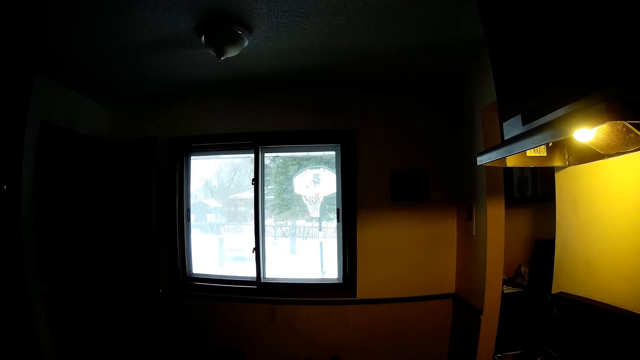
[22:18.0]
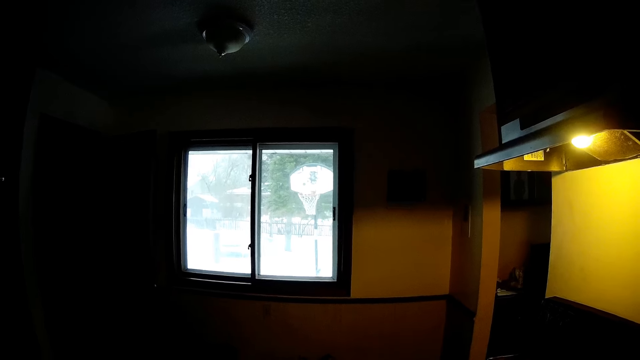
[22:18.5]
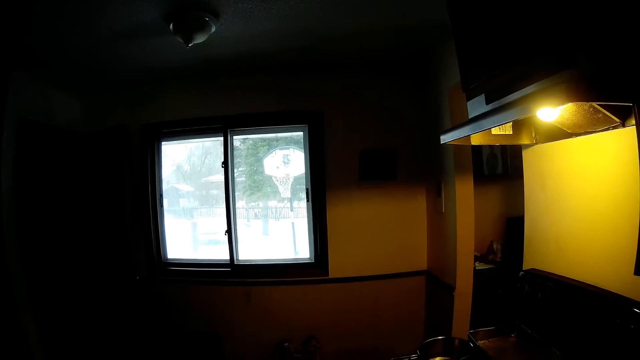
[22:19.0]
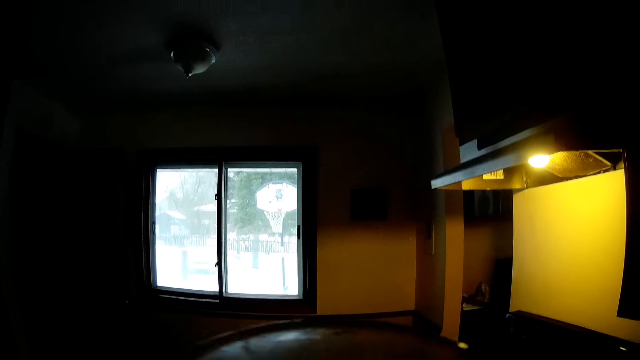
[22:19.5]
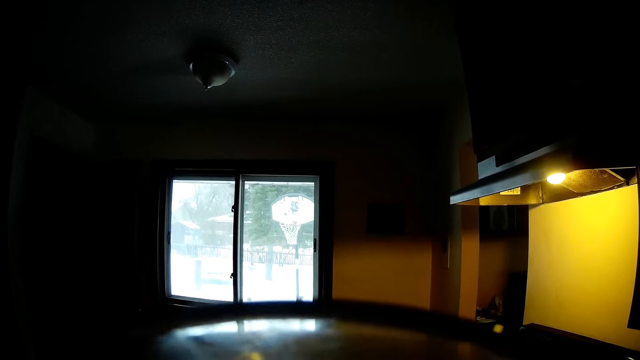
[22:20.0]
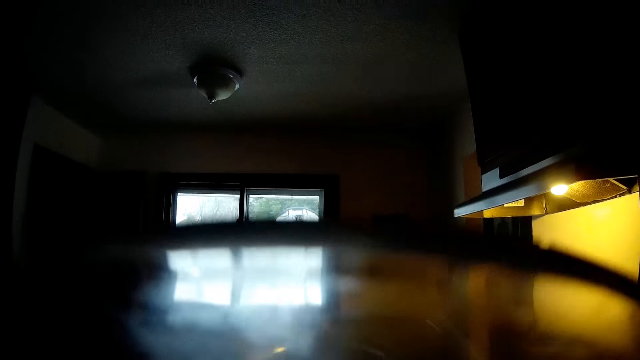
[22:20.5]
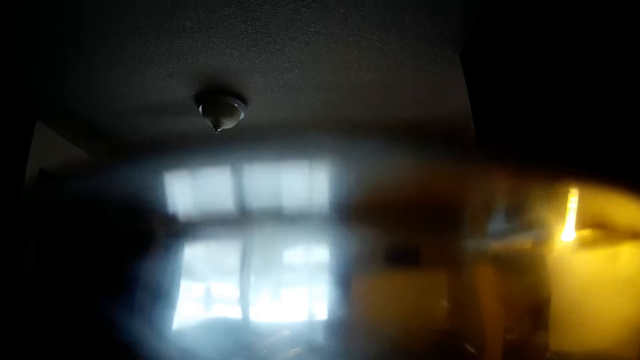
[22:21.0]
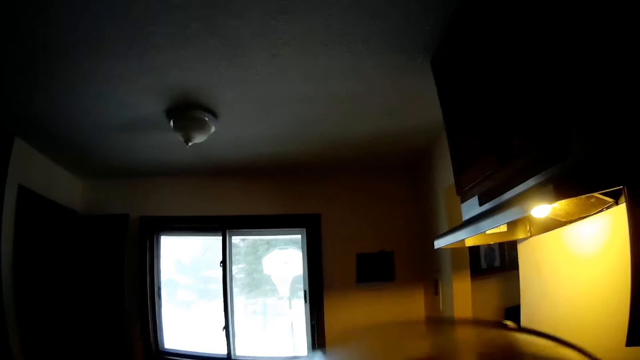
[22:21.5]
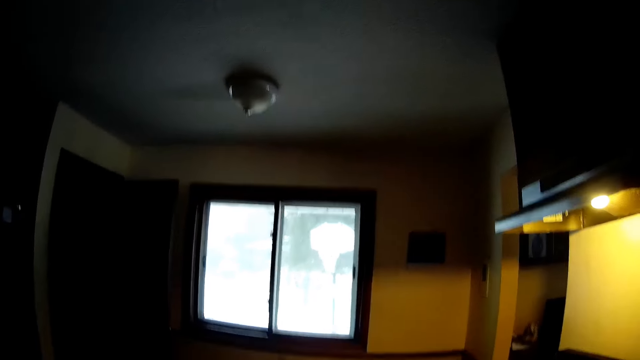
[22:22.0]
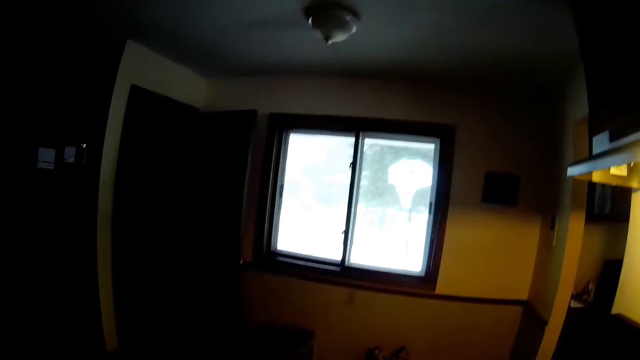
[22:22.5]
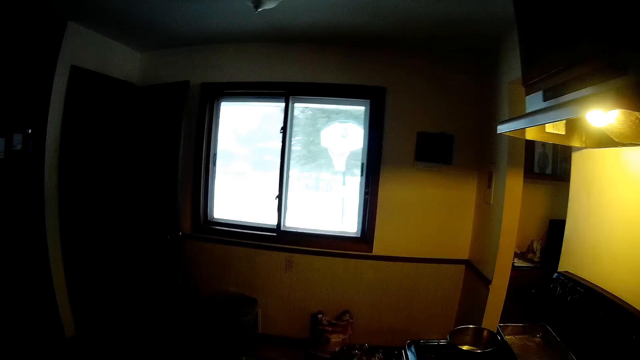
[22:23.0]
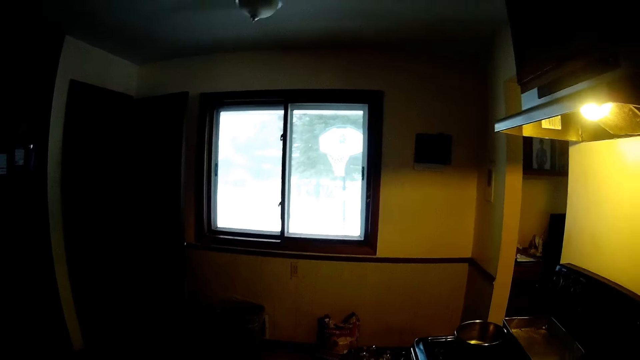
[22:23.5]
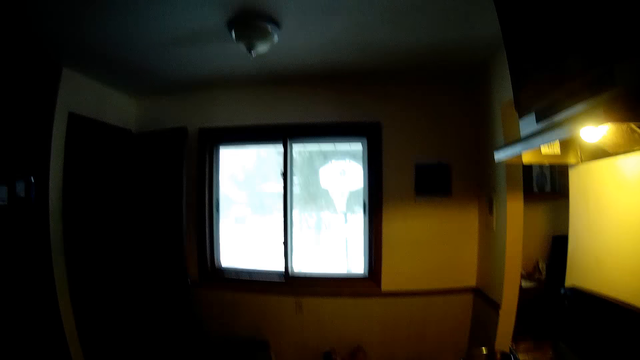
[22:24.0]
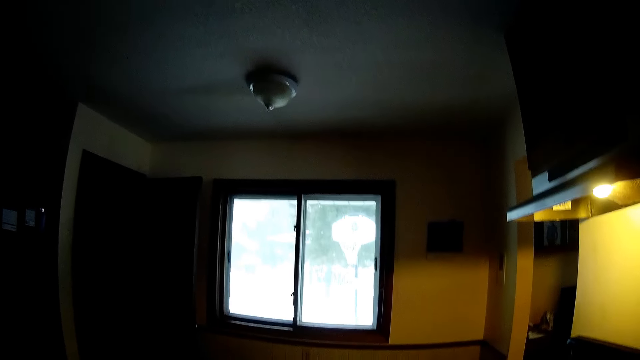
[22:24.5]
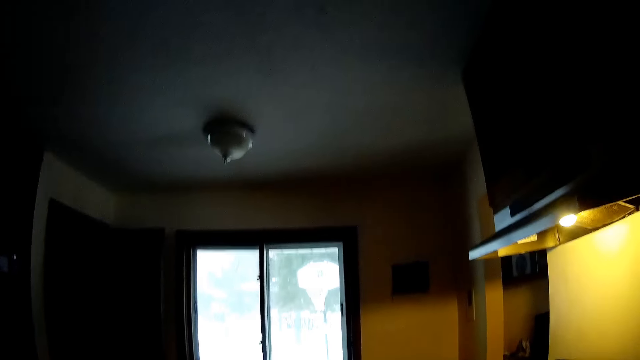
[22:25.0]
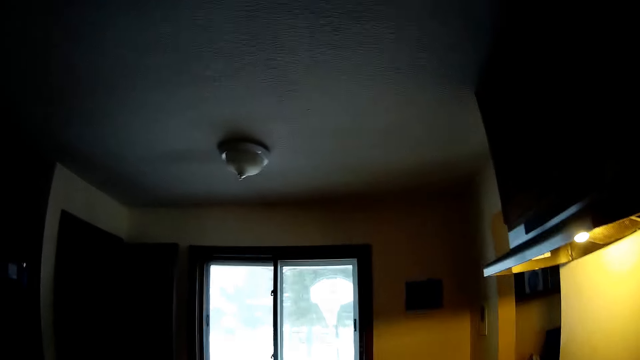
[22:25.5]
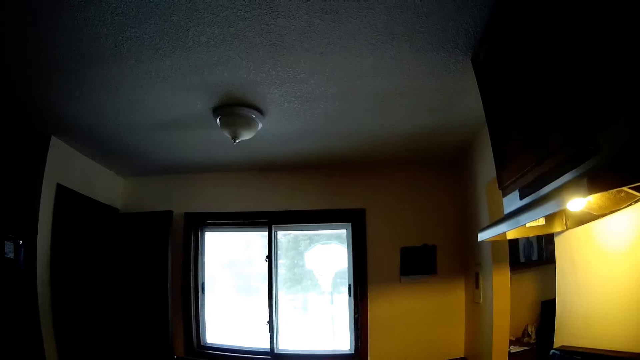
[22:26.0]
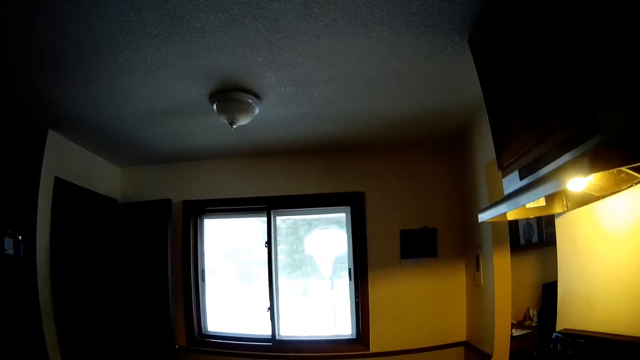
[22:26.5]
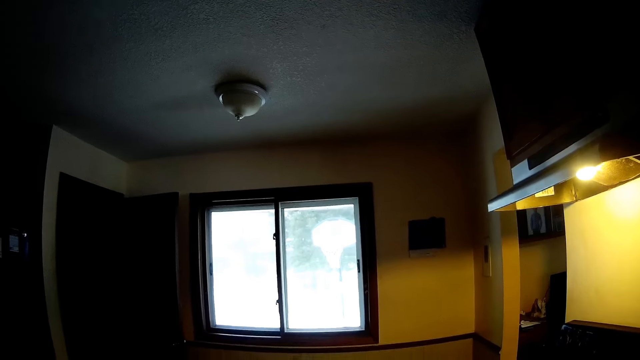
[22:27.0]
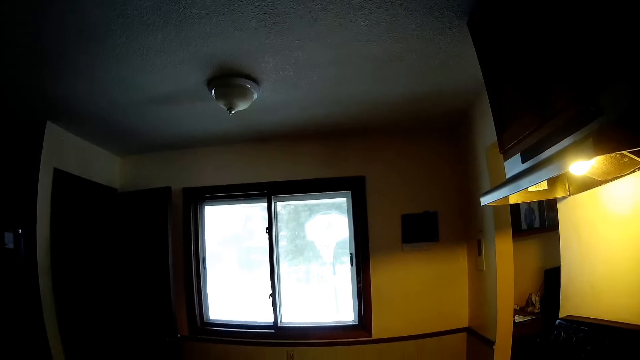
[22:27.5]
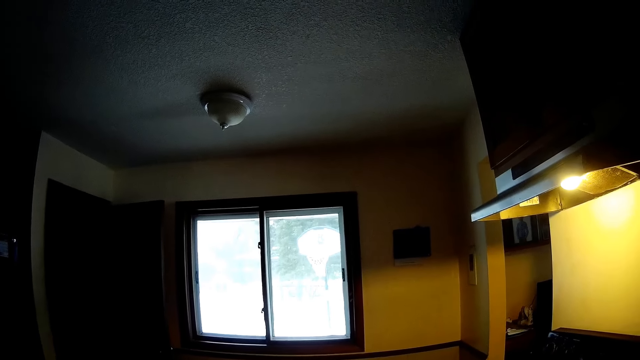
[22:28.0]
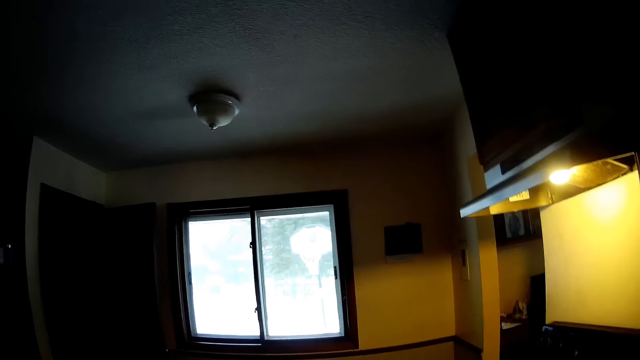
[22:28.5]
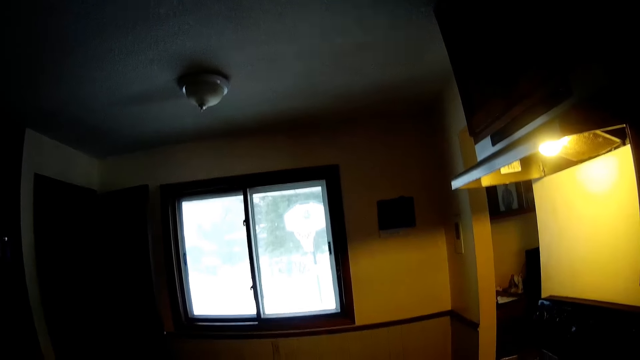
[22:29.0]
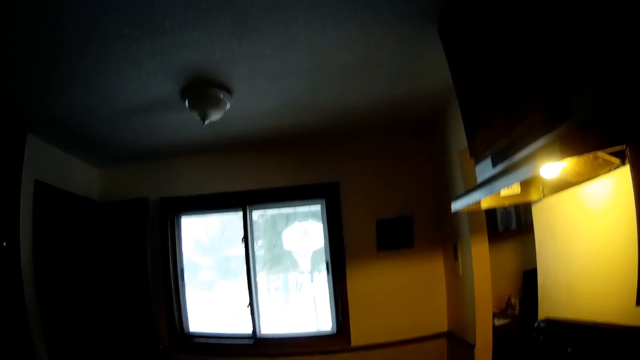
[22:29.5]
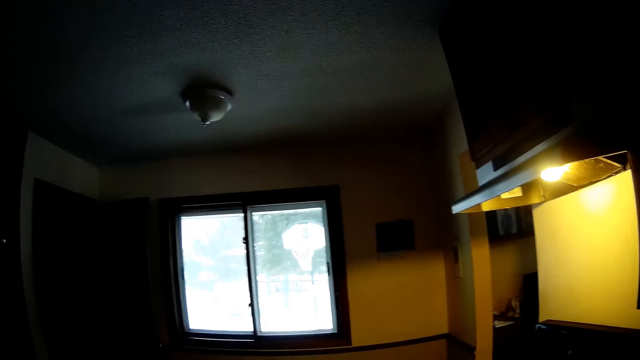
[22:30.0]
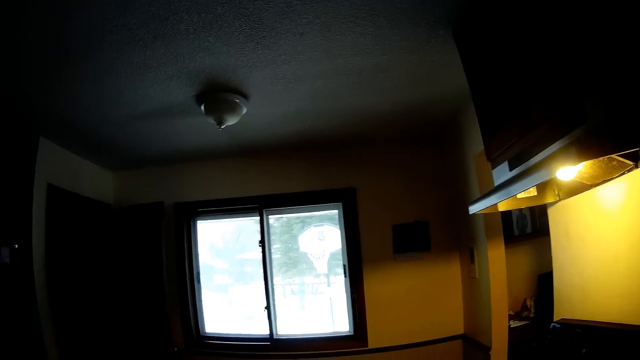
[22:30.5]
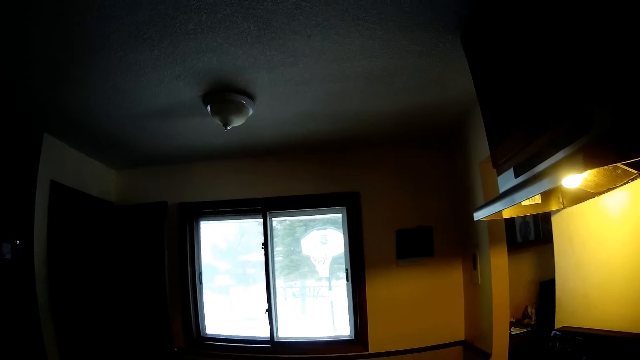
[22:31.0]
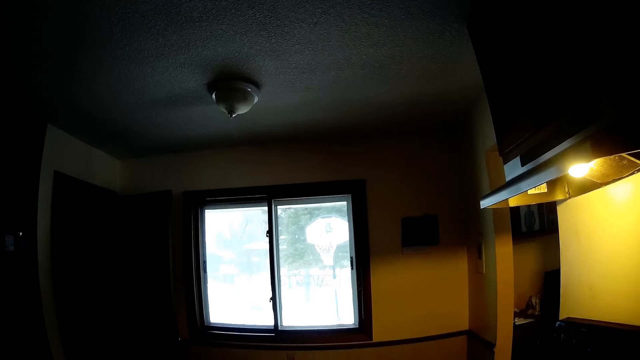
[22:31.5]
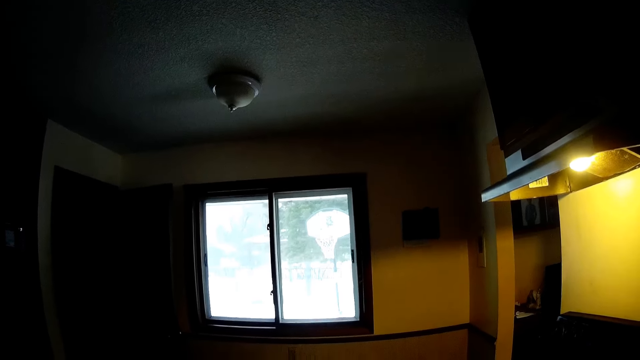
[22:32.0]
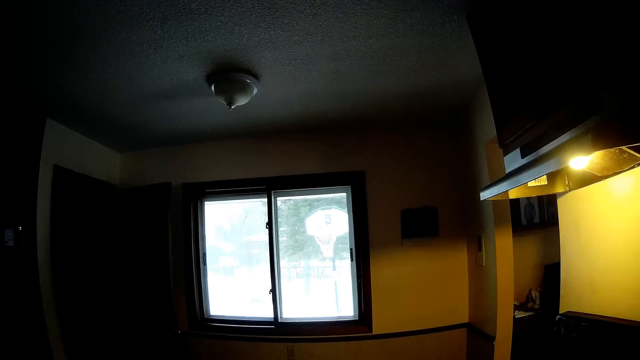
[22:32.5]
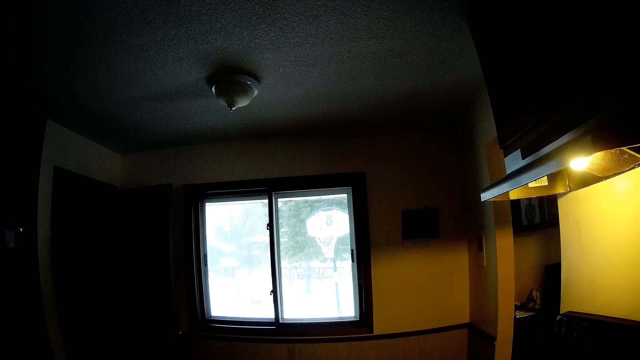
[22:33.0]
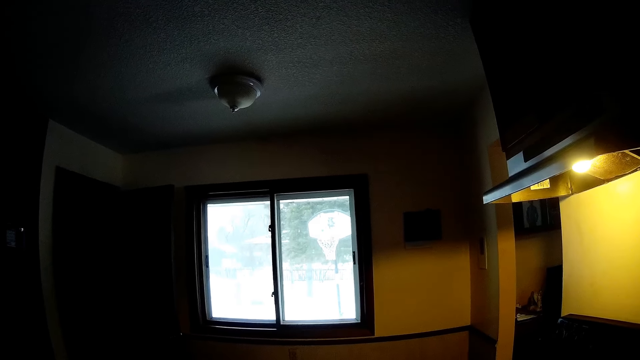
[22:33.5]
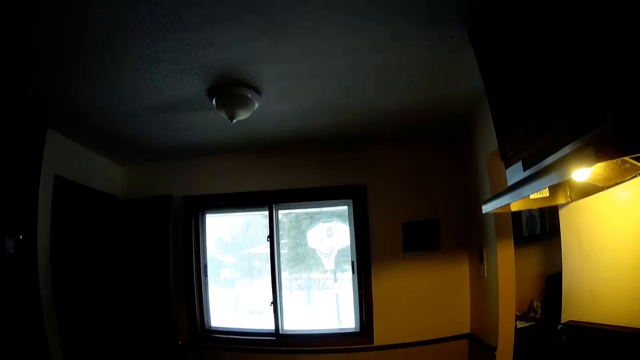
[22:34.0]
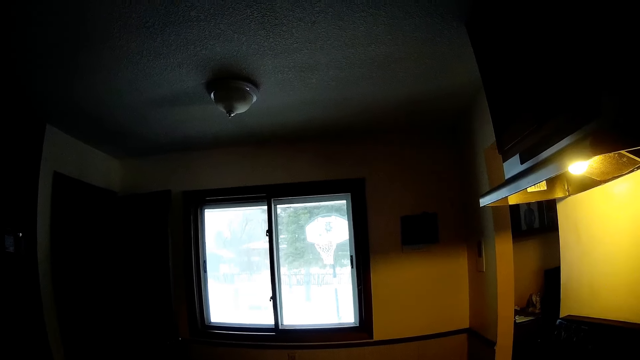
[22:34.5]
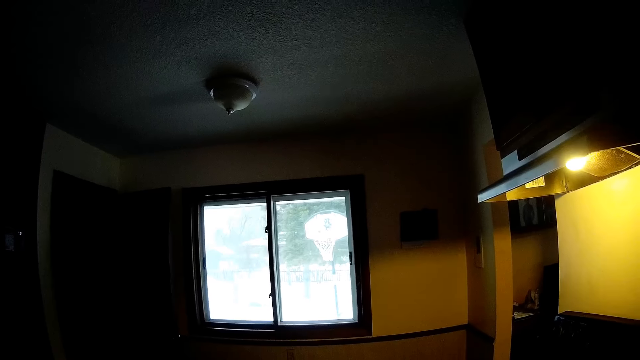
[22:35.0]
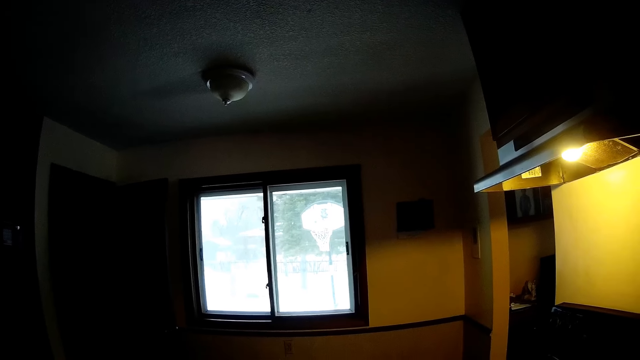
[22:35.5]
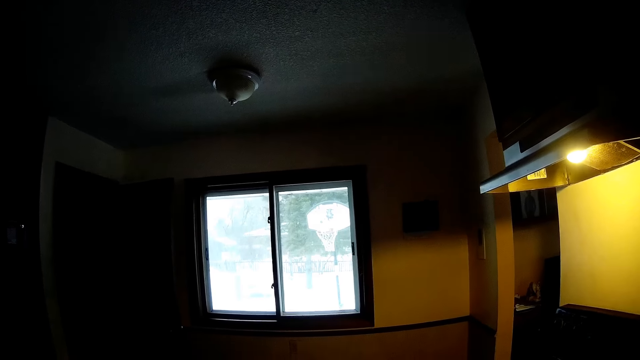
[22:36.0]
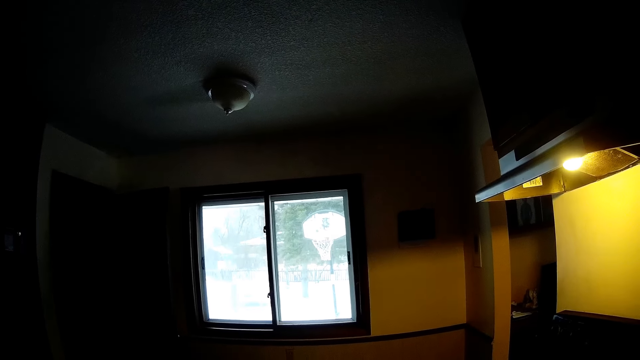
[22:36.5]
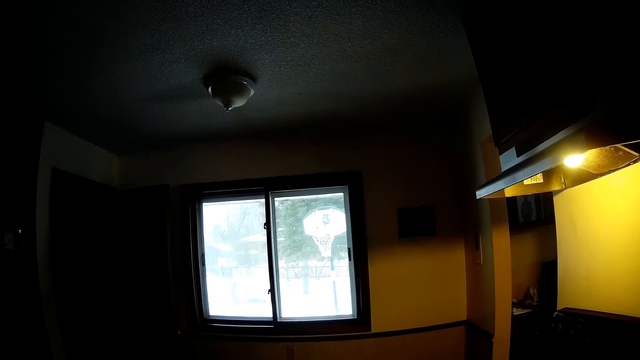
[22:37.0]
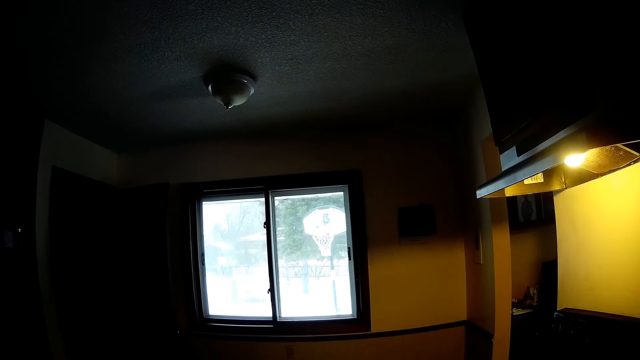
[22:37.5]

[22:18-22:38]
The camera wearer drinks from a cup of water in her left hand. She lifts a glass. She walks in the kitchen.
